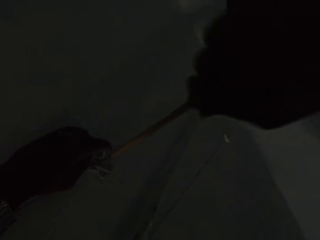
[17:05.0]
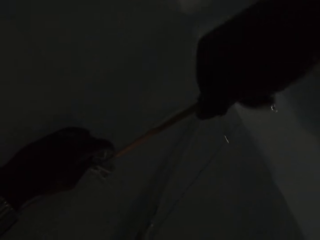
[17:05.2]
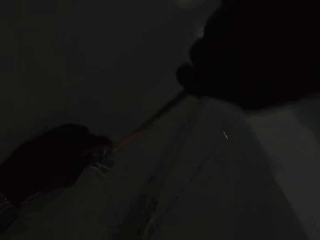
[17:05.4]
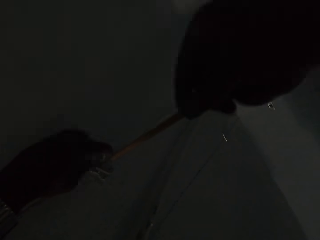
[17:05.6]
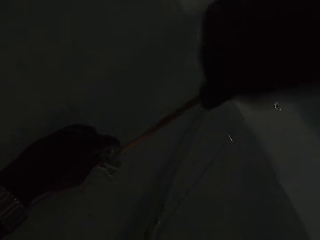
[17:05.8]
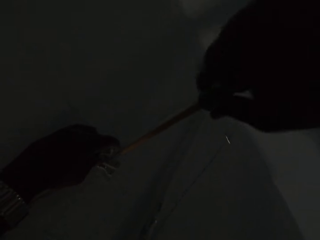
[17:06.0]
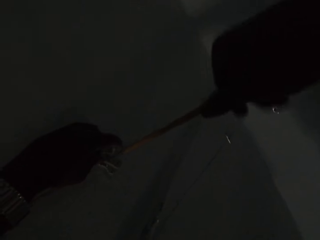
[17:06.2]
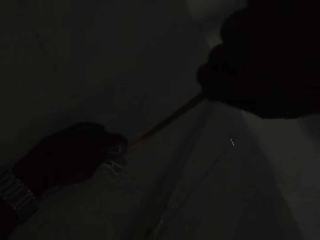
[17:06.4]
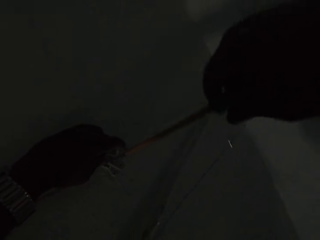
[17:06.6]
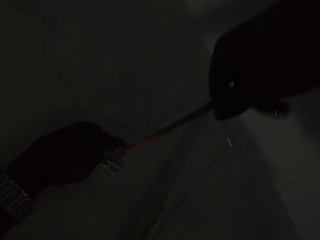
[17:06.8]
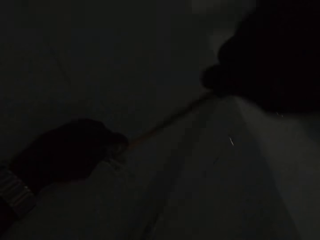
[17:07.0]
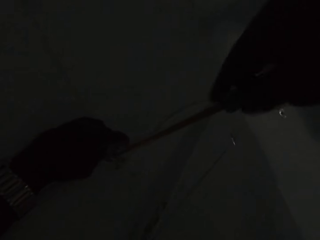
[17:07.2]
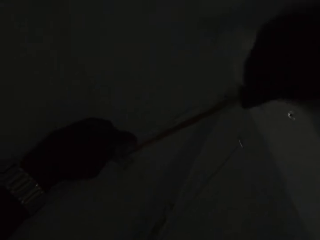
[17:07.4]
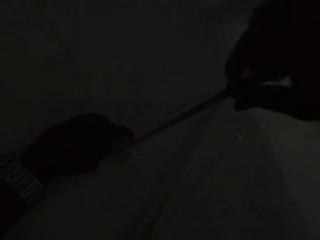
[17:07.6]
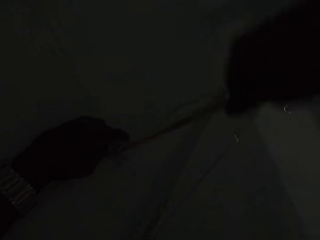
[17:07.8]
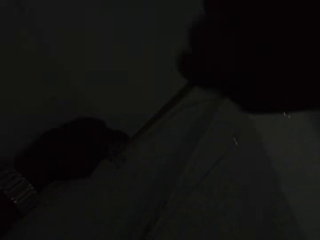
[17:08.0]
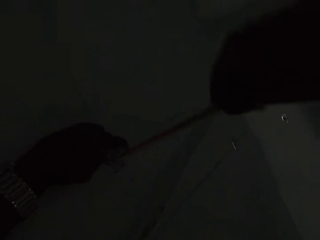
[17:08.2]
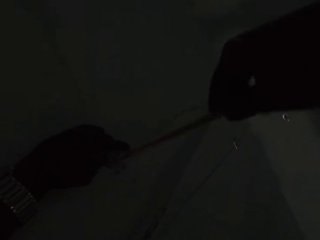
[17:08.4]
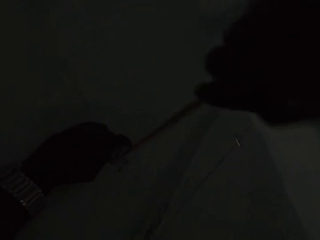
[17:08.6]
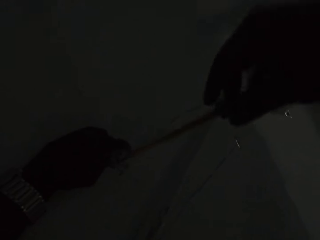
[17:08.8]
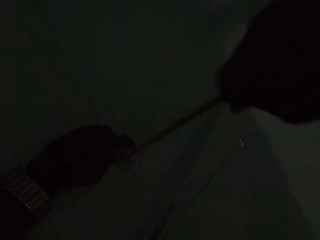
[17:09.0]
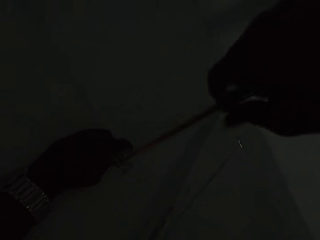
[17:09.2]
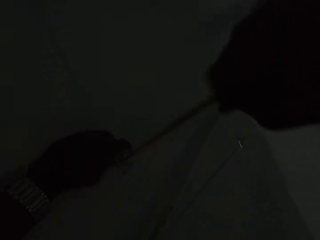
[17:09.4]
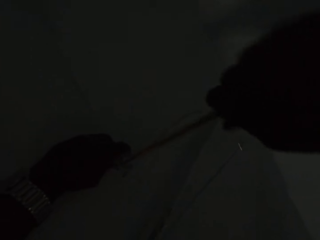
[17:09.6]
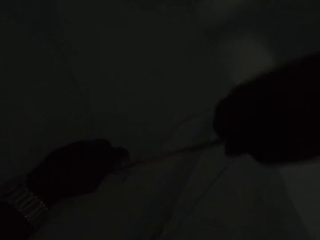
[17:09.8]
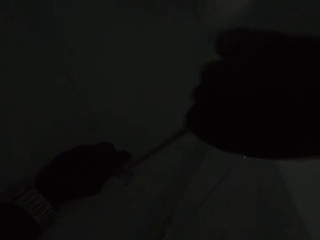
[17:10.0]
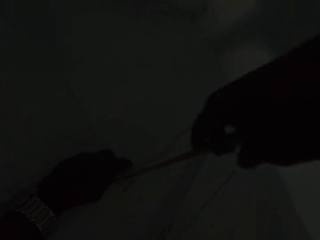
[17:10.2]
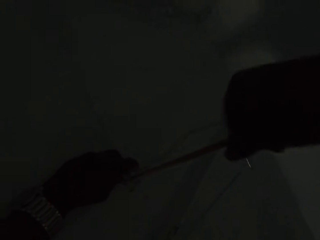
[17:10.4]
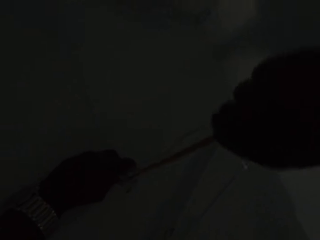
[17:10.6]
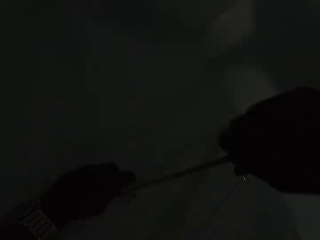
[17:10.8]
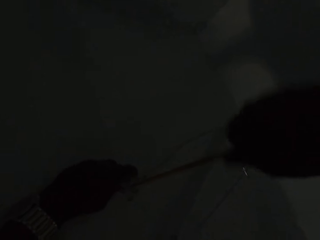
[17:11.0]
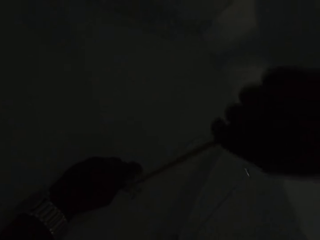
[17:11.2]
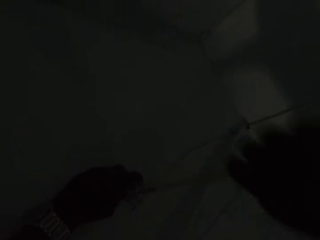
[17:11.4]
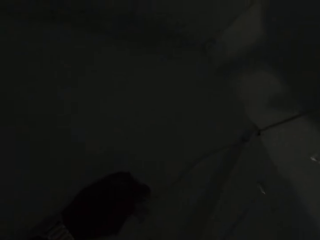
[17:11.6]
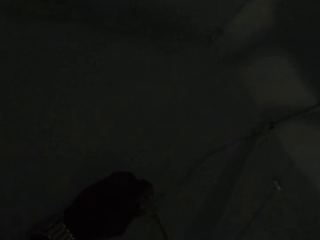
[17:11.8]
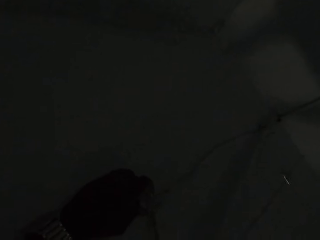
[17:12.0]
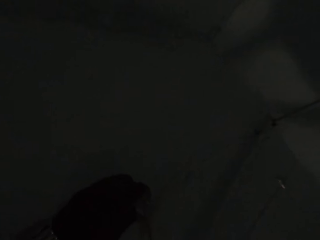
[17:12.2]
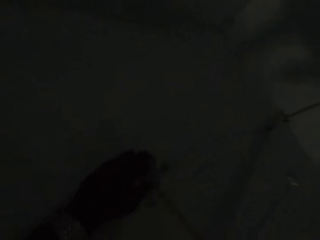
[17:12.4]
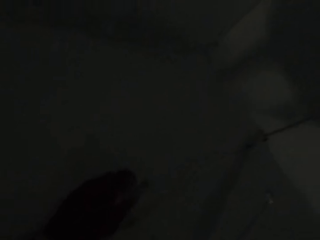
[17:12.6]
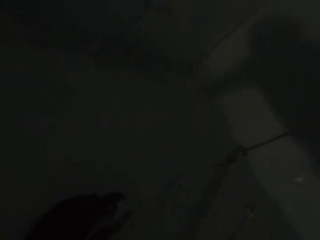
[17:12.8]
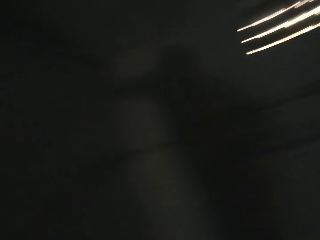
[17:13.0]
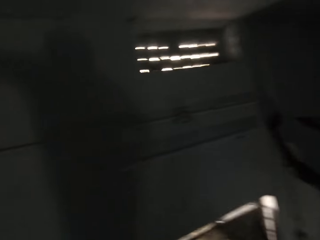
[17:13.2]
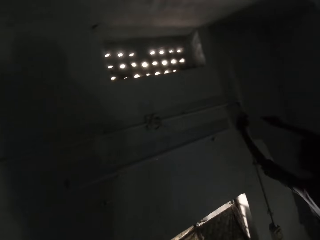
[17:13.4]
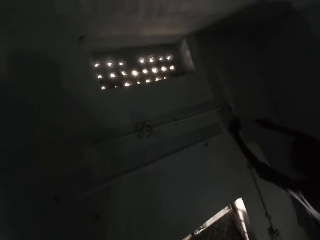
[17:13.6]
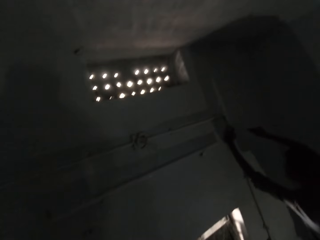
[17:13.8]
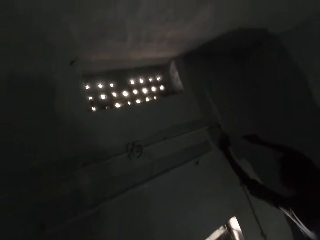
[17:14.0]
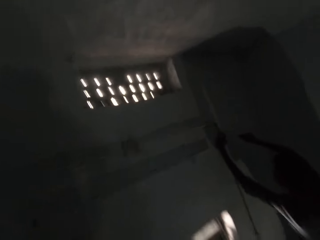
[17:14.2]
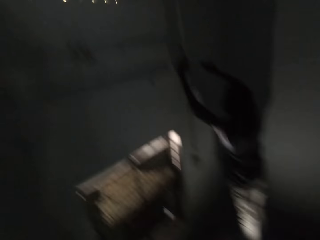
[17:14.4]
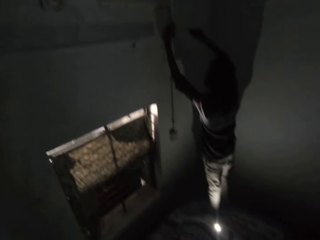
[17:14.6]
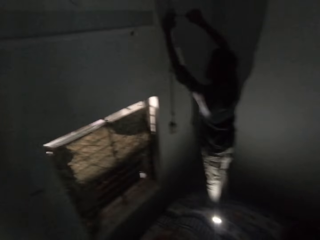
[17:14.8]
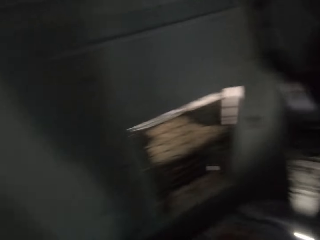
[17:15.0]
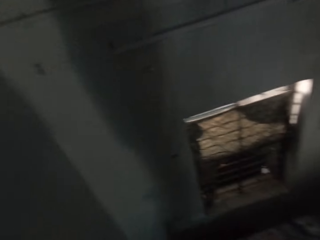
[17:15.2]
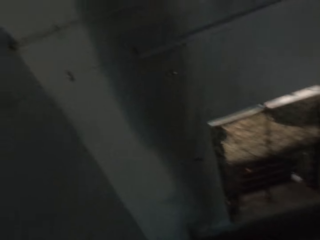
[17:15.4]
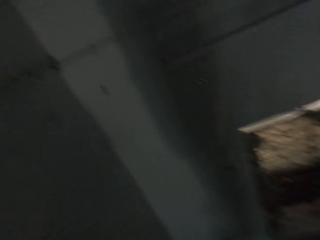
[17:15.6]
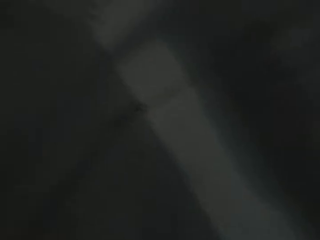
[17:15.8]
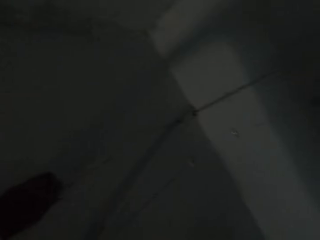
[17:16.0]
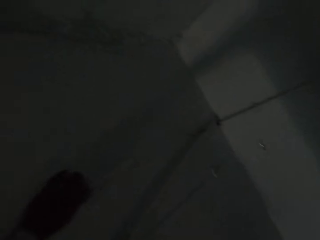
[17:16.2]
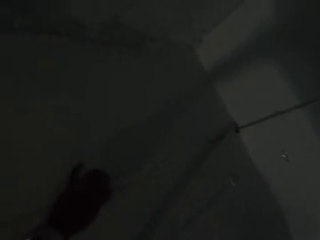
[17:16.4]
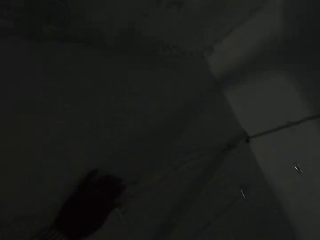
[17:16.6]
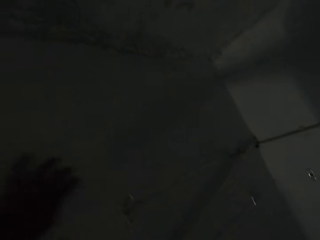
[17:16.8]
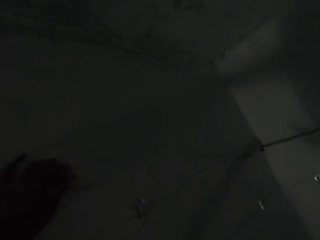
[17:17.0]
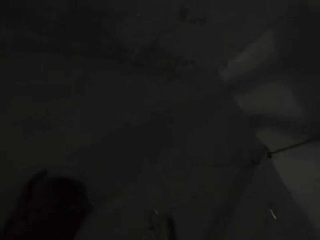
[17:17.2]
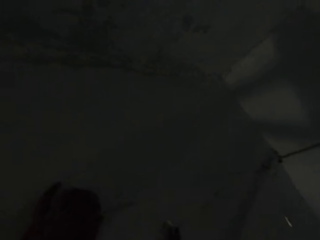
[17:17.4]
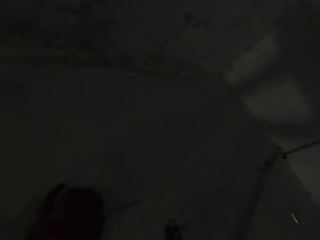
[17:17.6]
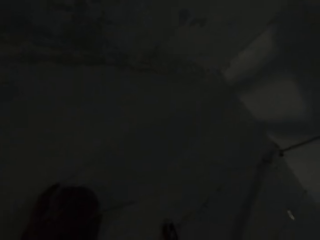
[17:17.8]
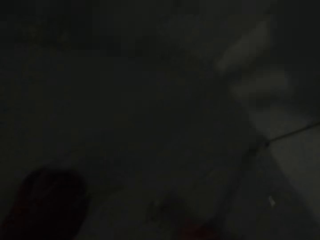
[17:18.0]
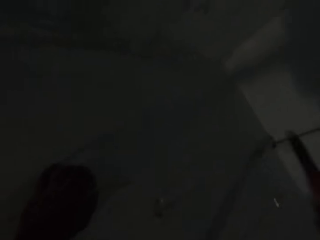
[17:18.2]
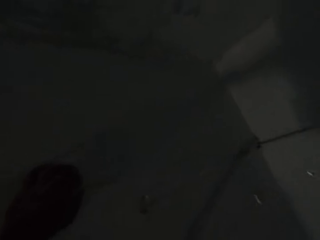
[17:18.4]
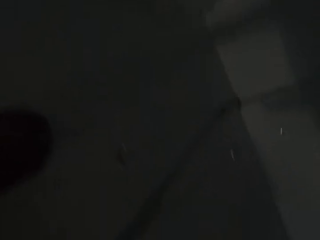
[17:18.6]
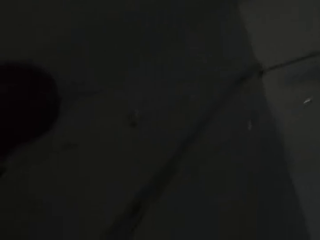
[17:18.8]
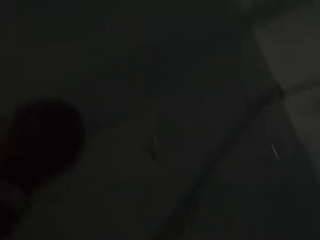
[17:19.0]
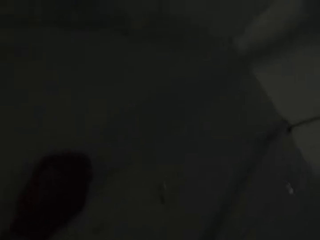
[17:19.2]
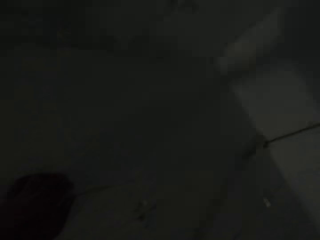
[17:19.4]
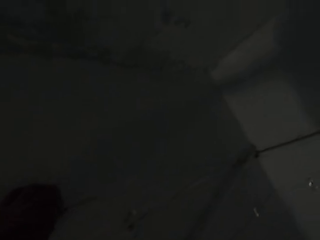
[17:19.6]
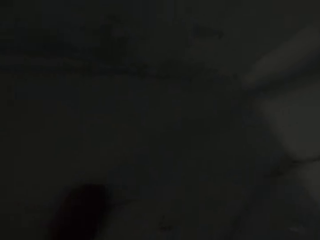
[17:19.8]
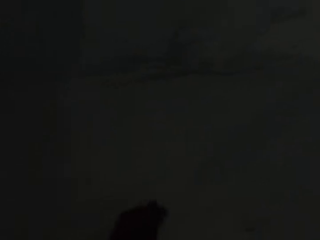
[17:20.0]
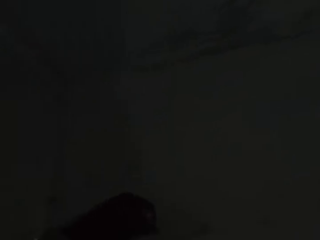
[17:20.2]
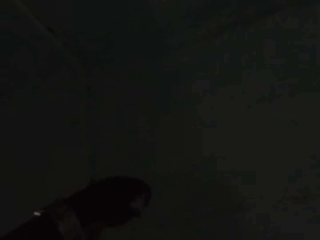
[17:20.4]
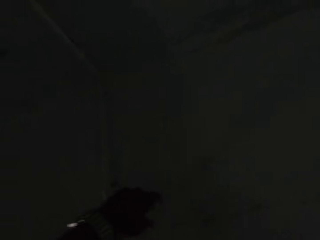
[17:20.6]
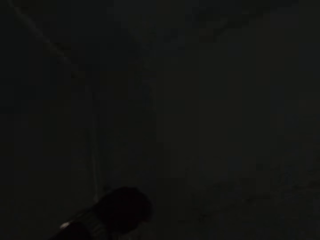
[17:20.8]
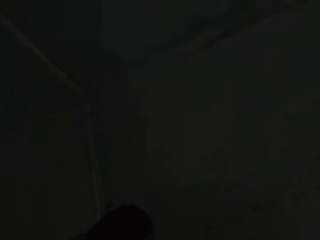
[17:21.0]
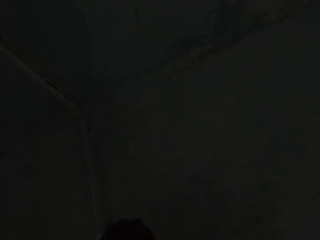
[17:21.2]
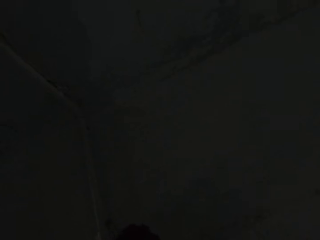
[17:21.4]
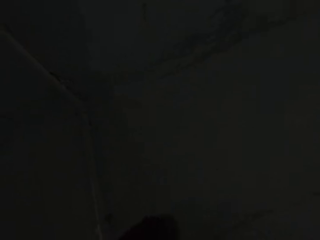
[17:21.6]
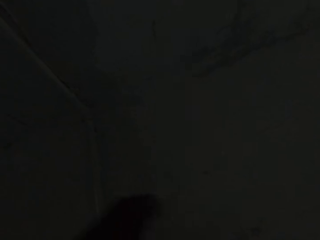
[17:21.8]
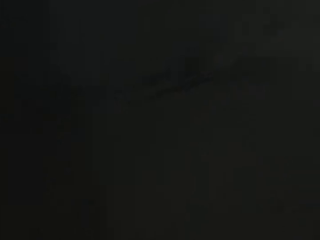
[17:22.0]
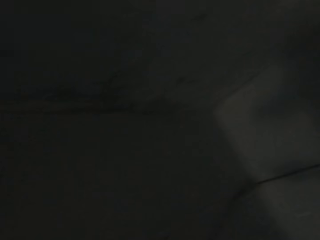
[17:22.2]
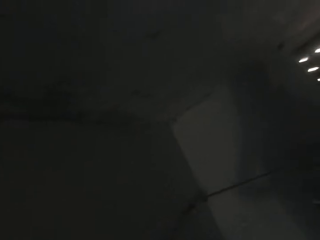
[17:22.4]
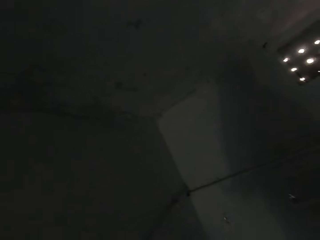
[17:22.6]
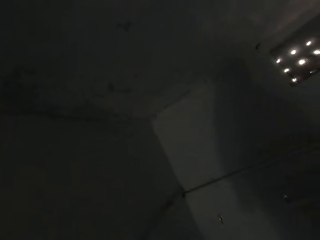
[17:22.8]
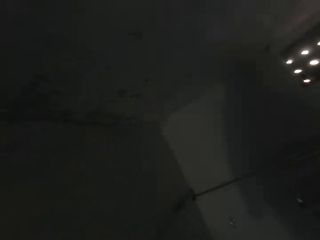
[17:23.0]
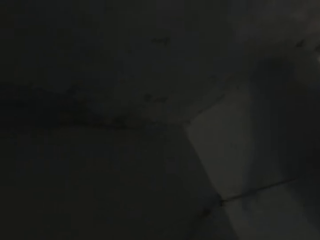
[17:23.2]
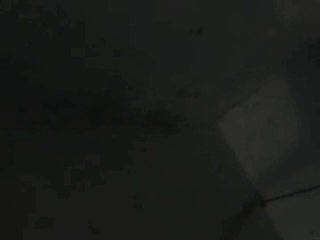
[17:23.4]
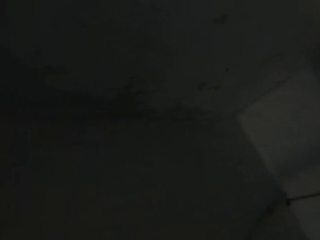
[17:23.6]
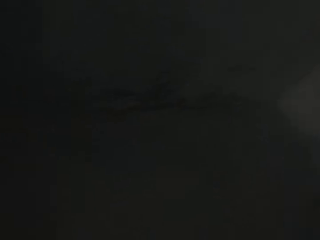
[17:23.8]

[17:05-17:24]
The camera wearer talks to a man. They look at the man. The man talks to the camera wearer. The camera wearer pulls the cable wire.

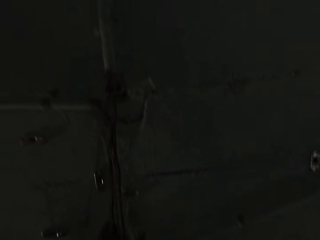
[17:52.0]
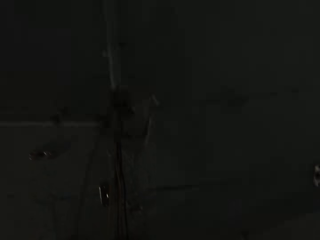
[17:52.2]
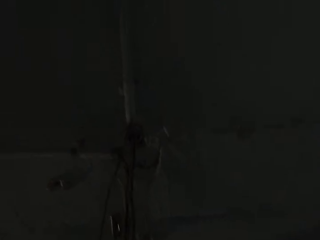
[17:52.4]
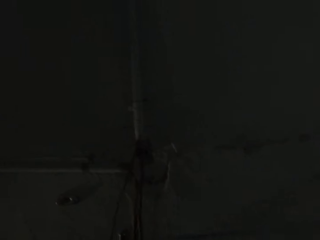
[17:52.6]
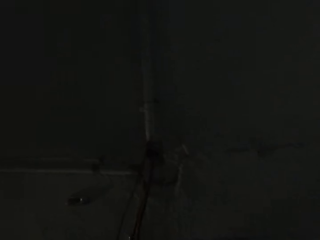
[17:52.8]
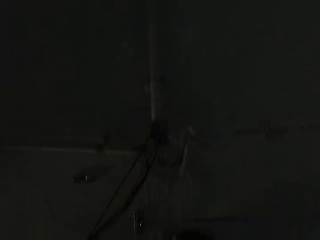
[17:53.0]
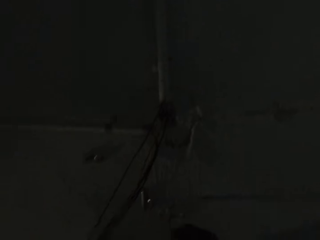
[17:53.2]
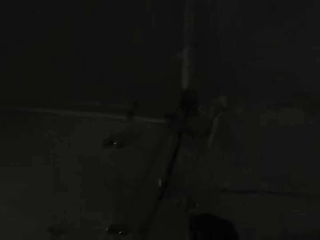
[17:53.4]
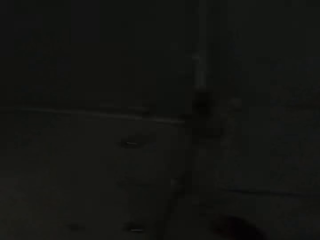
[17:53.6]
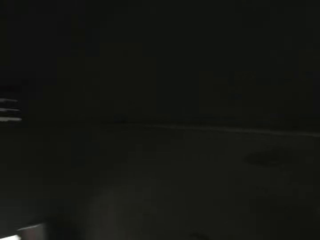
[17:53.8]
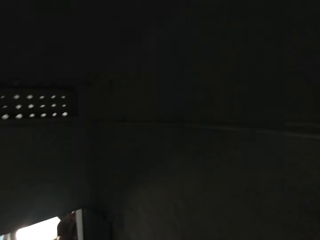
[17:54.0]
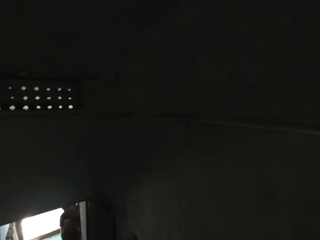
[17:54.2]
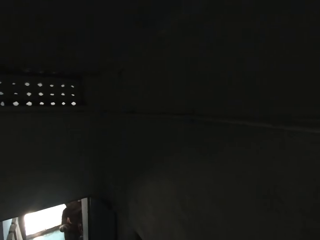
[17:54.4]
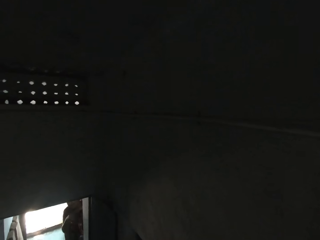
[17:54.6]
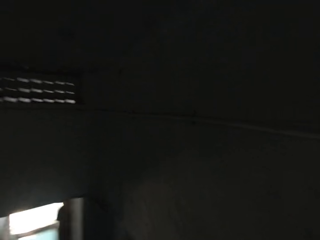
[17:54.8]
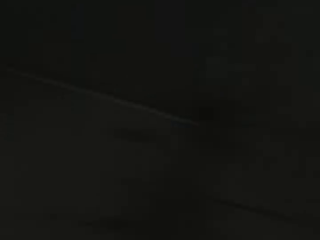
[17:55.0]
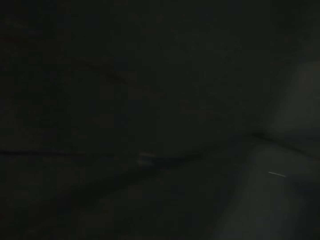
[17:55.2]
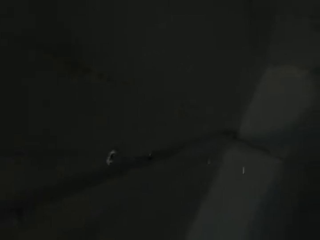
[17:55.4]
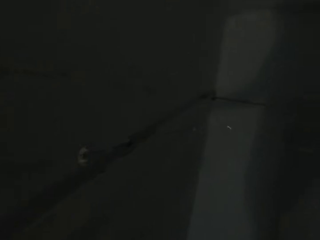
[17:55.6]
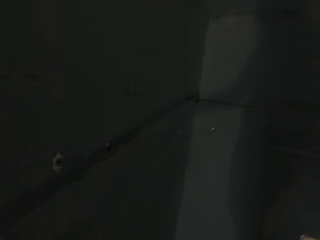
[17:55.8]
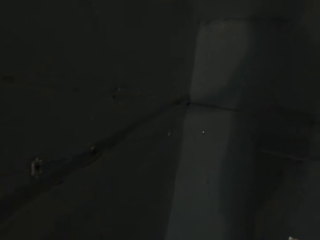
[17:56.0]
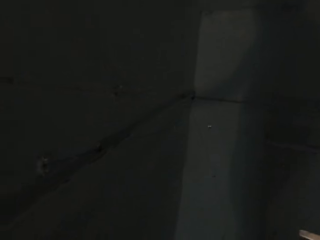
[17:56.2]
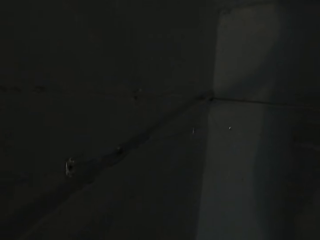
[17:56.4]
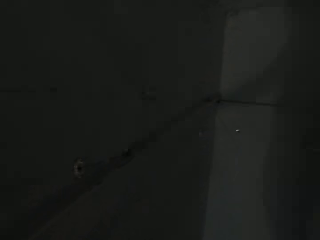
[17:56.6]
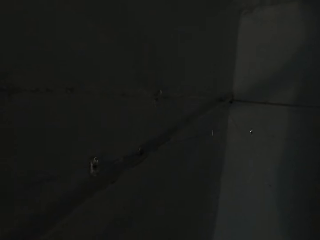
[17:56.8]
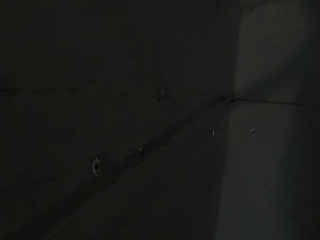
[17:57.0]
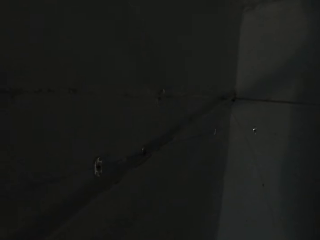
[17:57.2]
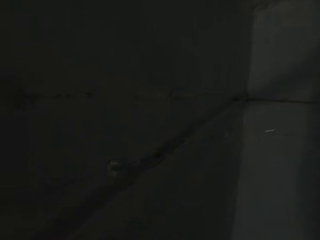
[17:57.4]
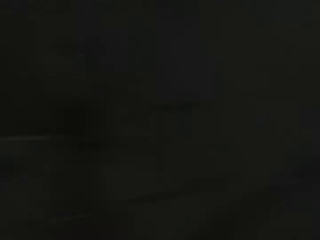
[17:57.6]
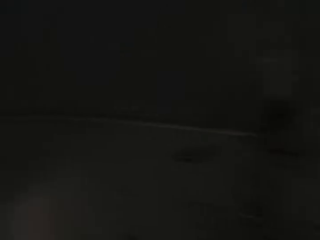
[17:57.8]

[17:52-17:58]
A woman talks to the camera wearer. The camera wearer talks to the woman.
